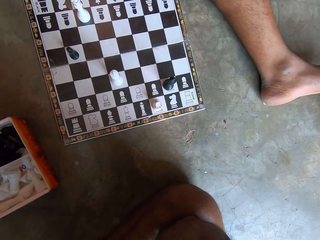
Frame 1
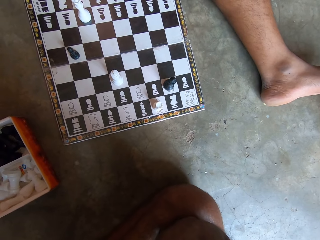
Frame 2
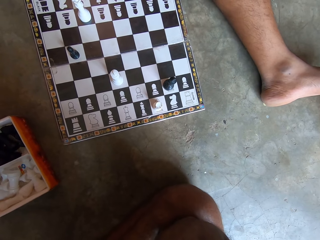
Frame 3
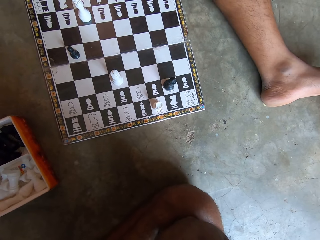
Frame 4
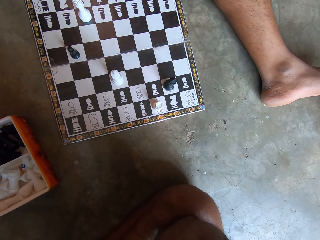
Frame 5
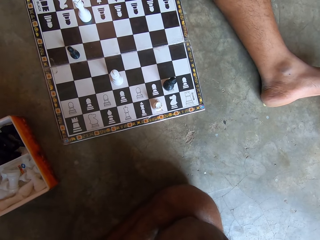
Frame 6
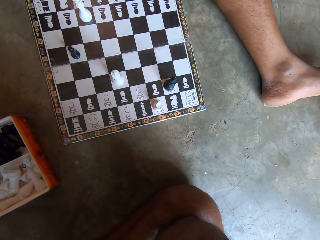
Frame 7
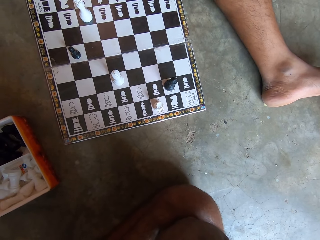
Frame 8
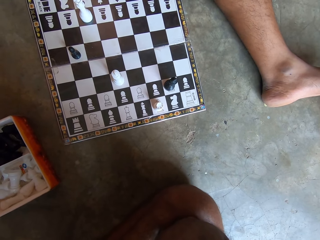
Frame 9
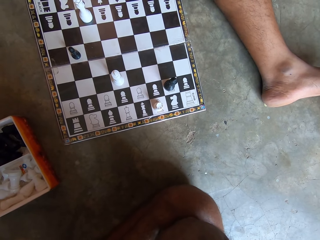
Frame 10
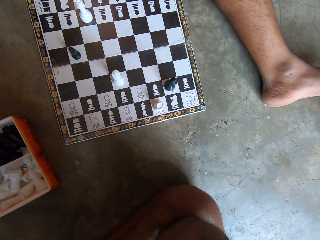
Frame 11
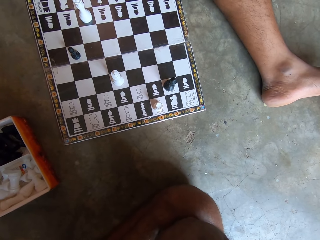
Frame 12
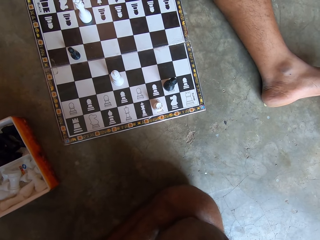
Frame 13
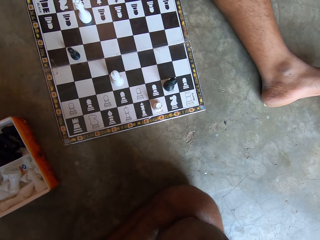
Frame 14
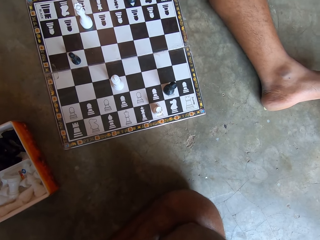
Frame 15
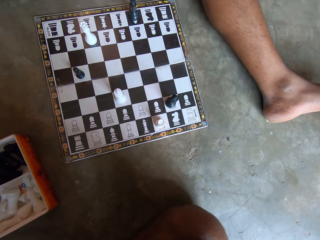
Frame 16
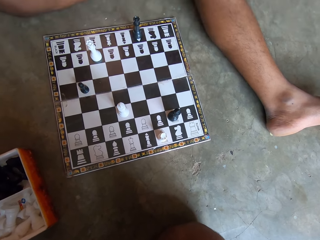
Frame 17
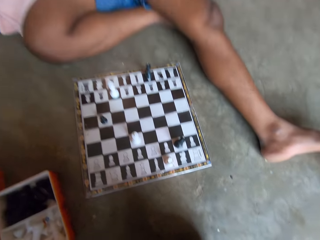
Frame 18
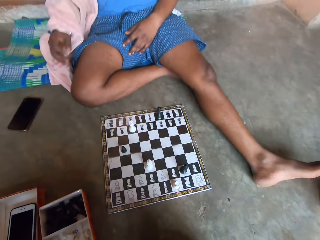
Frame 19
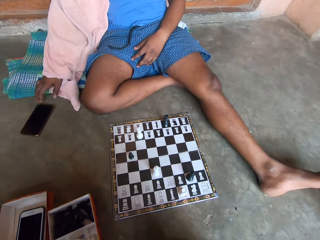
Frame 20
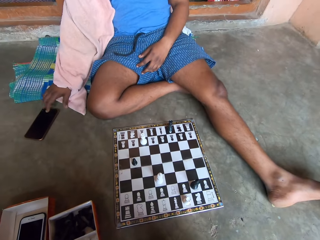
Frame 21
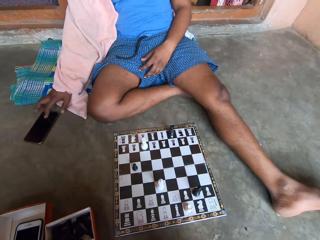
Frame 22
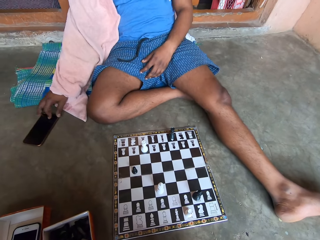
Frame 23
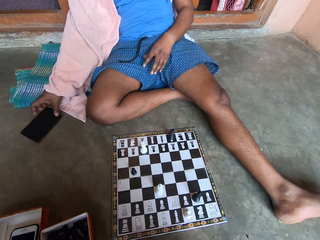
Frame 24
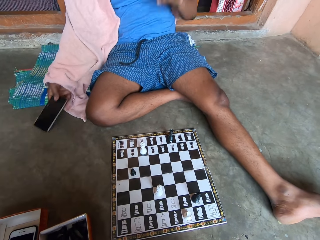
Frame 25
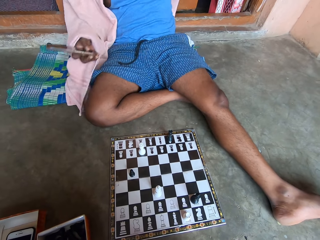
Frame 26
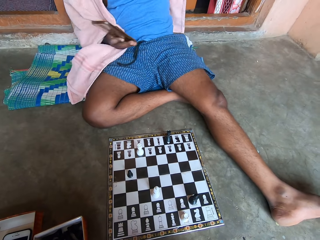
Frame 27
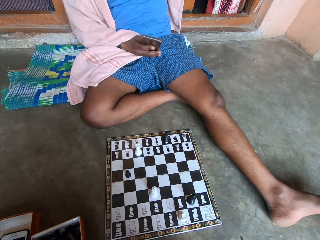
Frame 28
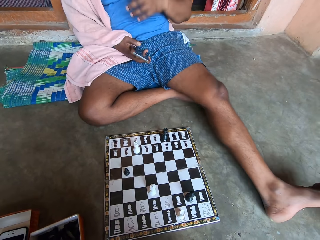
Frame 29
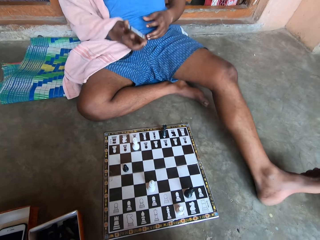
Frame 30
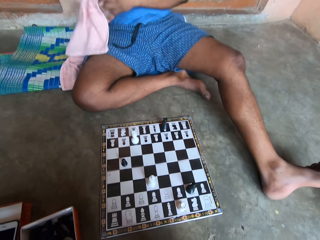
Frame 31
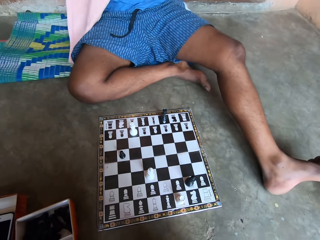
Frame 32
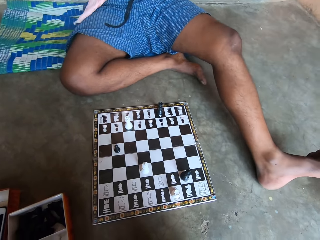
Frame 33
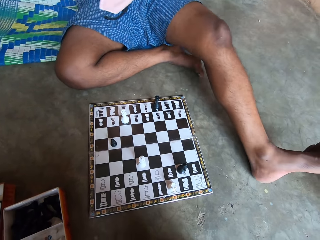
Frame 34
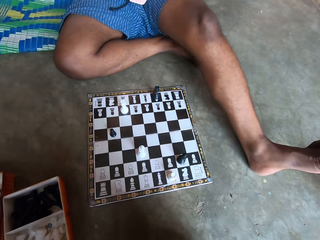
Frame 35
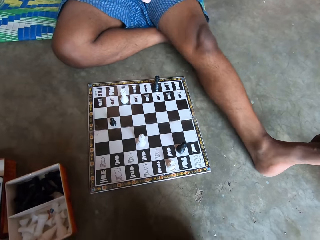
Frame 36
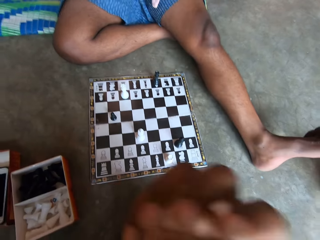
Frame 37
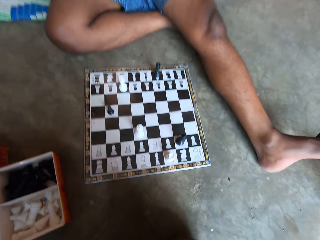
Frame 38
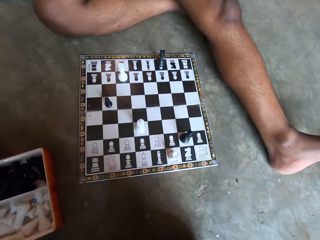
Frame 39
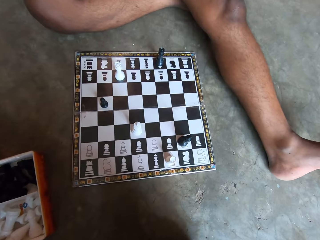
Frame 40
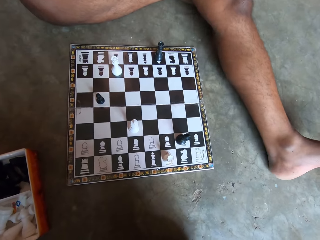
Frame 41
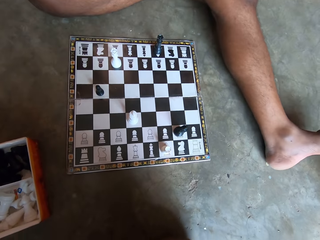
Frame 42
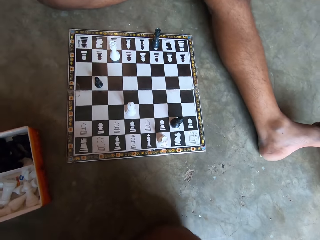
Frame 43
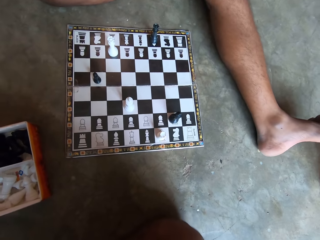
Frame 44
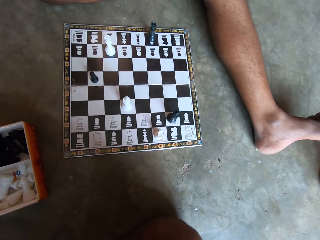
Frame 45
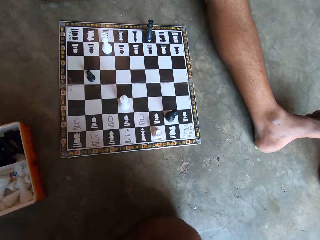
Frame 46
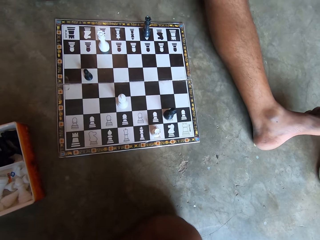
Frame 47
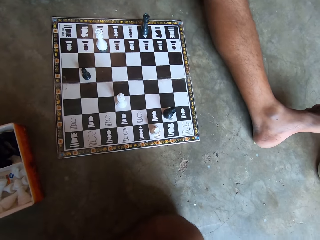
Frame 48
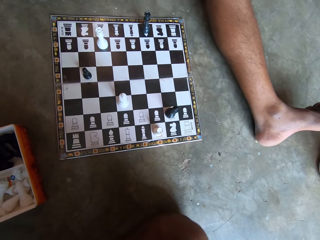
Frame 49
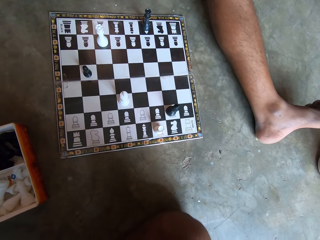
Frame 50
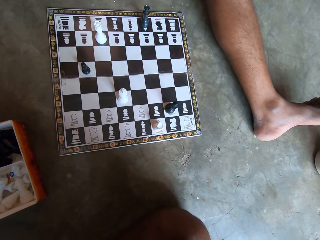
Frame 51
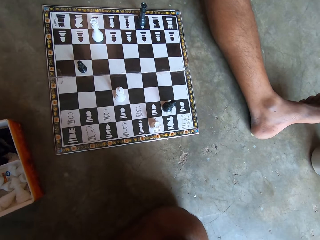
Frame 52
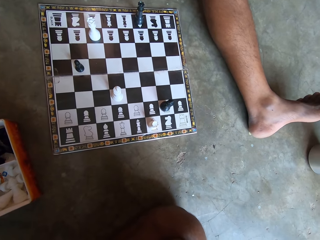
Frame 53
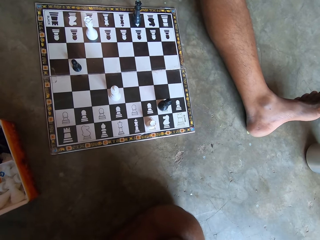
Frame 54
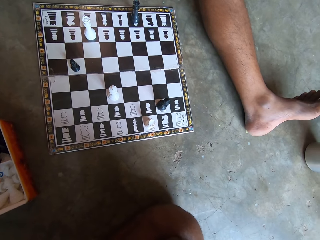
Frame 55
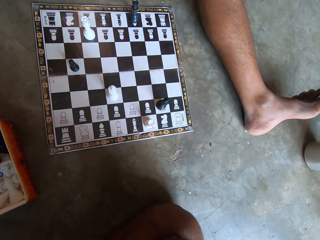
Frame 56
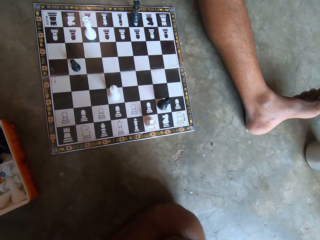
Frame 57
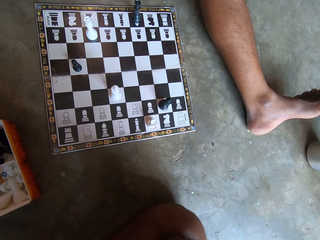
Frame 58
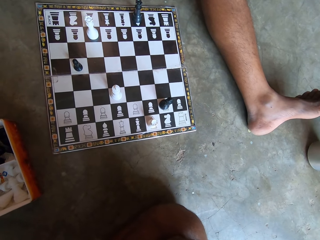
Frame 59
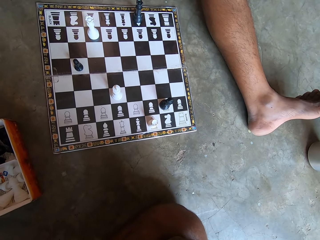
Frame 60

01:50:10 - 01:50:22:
The man picks up a phone from the floor. The camera wearer looks at the man. They look at the chessboard.

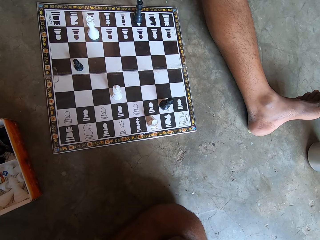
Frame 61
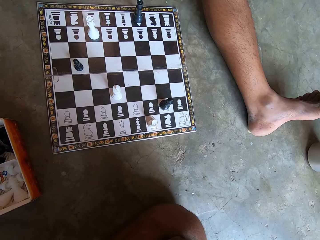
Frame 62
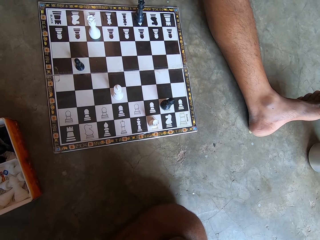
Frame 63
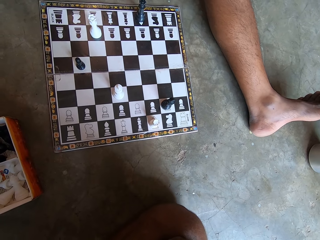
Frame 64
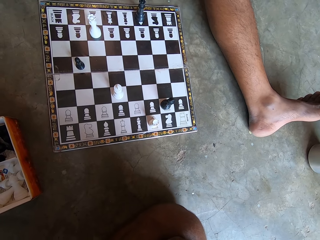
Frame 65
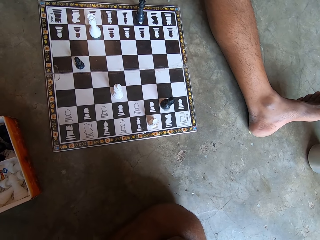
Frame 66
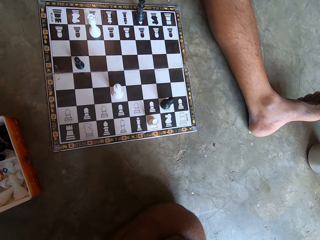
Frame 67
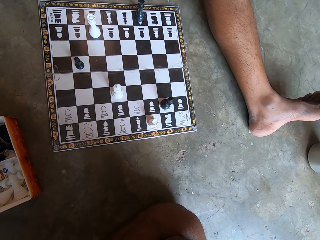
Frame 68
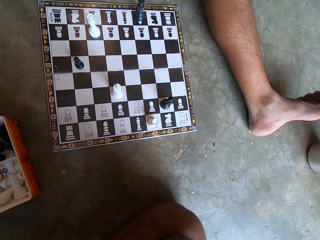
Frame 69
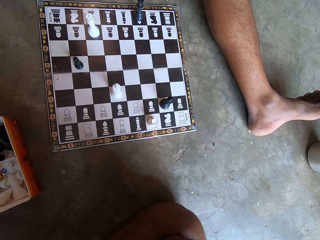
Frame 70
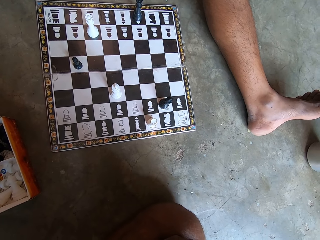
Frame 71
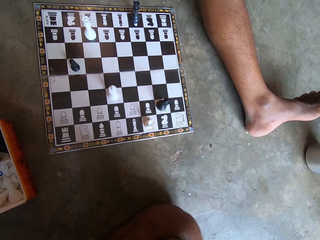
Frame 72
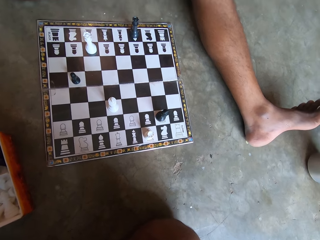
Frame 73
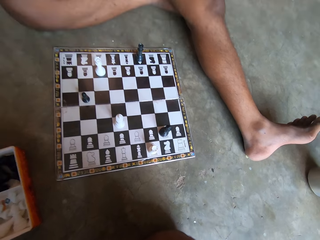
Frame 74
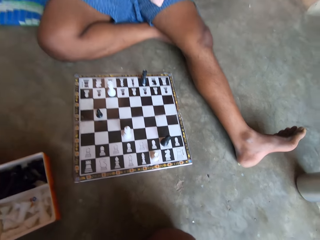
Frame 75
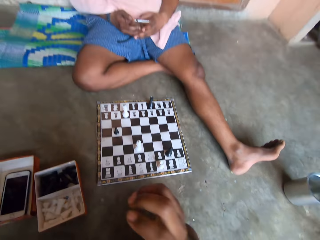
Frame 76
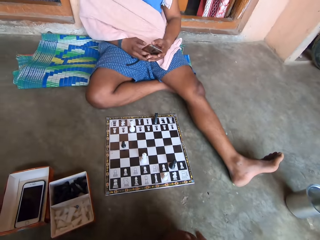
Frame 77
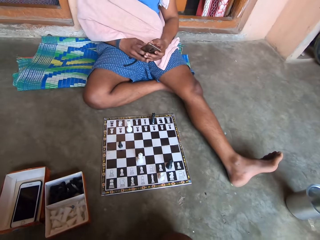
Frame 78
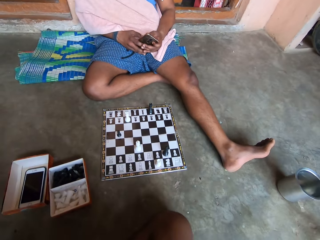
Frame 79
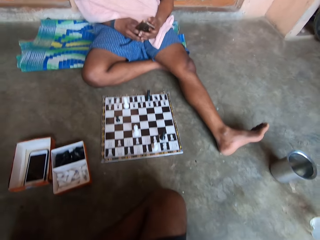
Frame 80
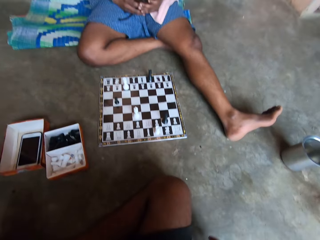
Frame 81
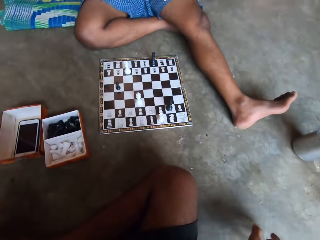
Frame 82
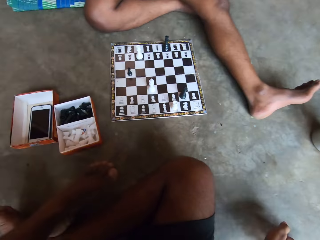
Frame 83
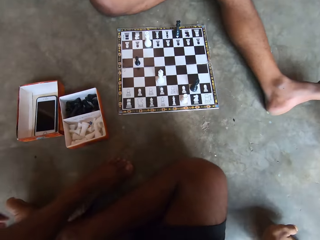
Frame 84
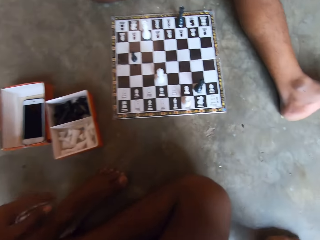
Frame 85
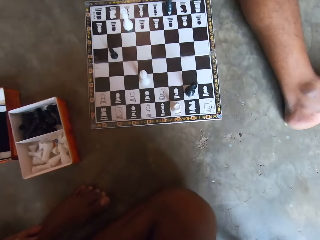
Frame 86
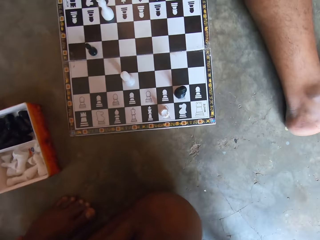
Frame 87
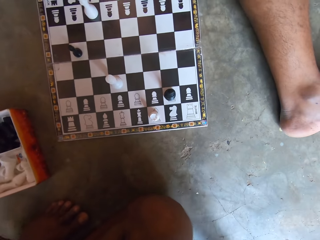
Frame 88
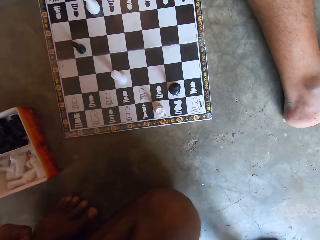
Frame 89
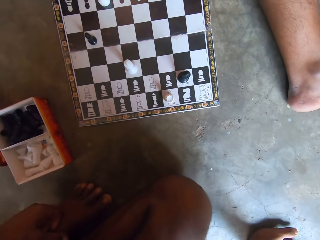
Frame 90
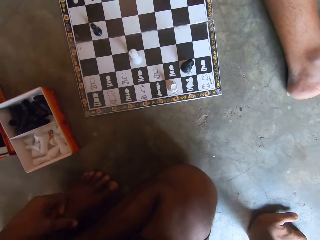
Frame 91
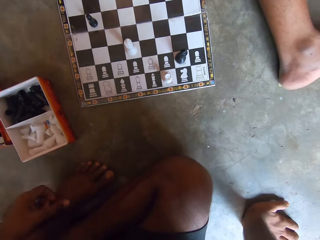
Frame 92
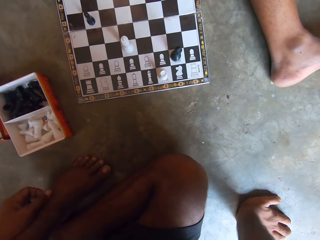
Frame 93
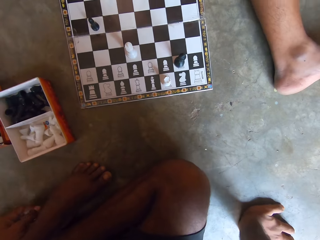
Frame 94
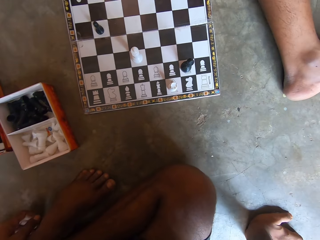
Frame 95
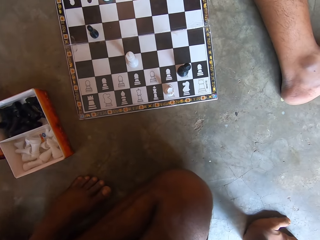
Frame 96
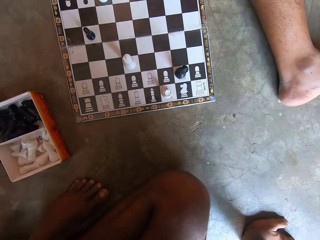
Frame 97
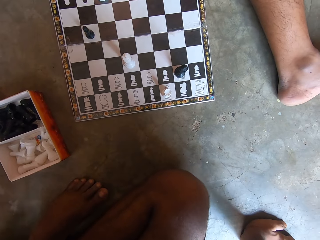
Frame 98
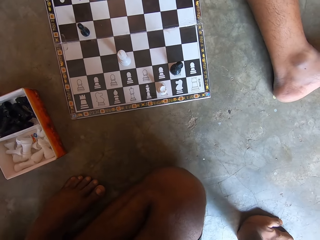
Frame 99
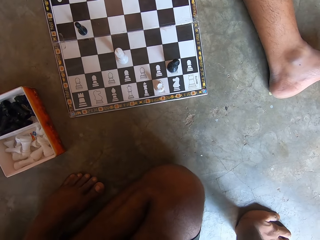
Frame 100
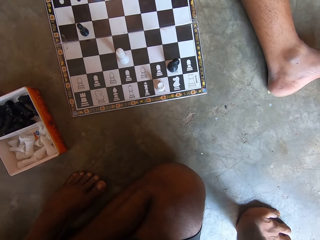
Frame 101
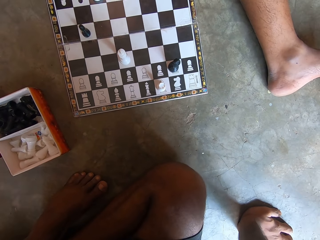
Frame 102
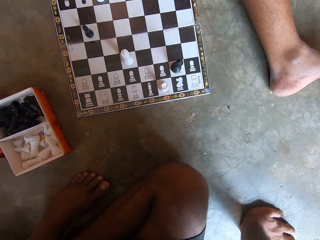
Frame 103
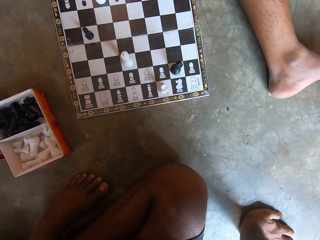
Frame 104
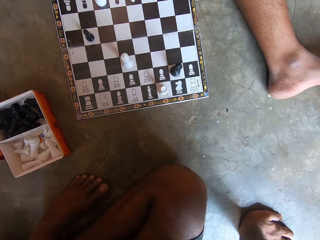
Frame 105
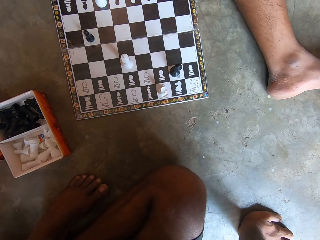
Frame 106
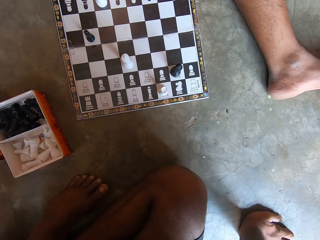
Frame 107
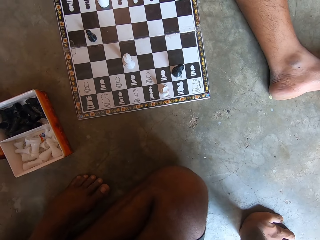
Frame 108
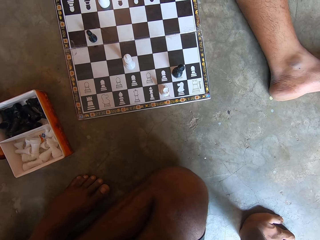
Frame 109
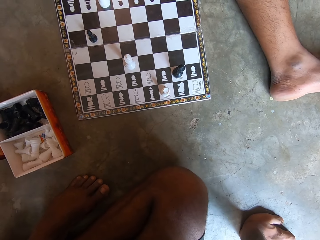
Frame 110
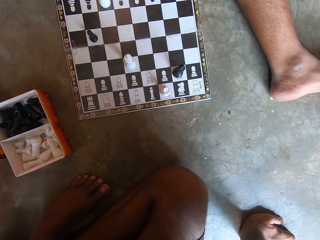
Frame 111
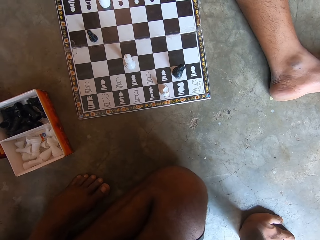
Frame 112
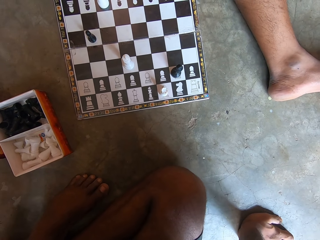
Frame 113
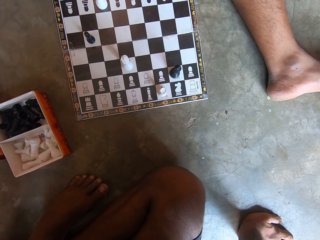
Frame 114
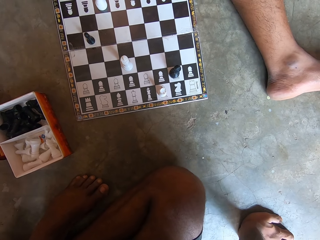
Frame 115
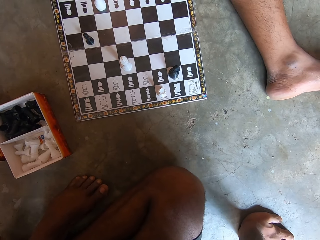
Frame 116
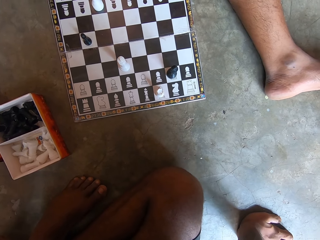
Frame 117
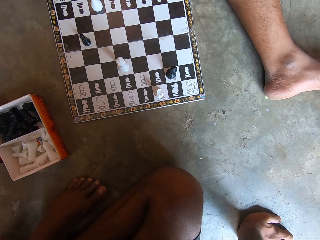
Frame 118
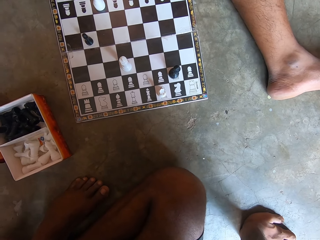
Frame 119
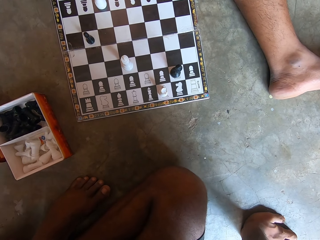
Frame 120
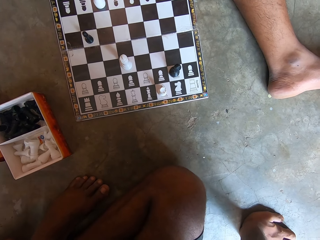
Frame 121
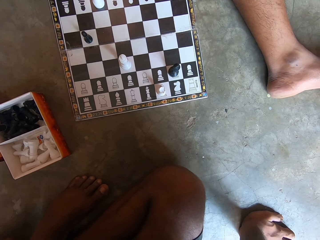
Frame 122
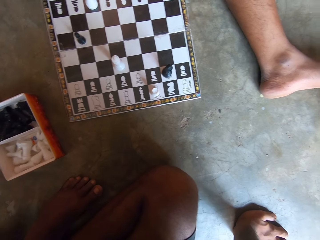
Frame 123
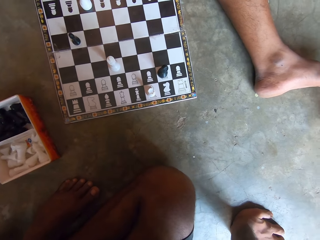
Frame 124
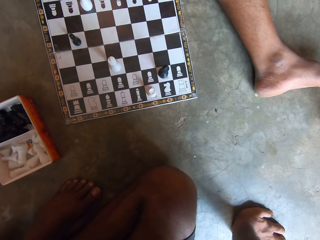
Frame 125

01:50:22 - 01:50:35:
The camera wearer looks at the man again. They continue looking at the chessboard.
